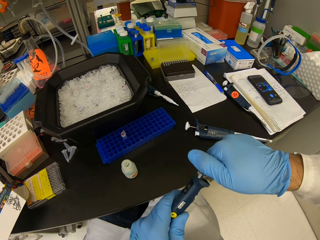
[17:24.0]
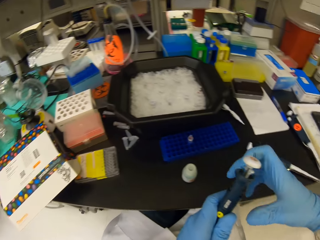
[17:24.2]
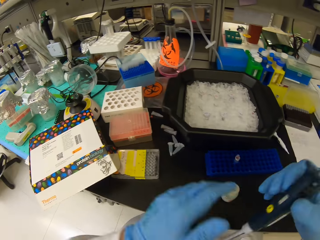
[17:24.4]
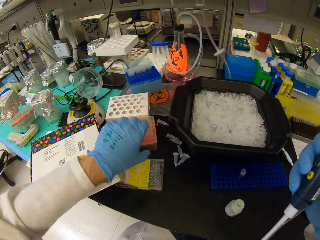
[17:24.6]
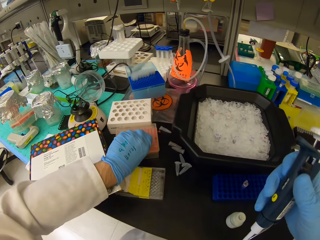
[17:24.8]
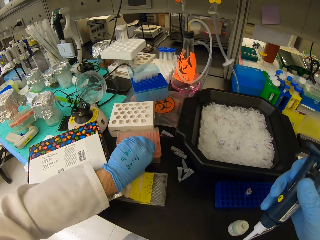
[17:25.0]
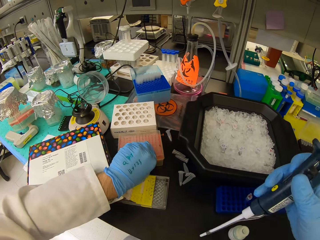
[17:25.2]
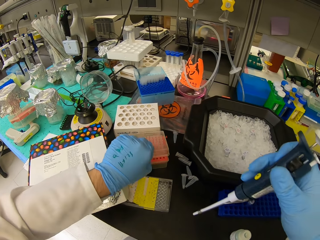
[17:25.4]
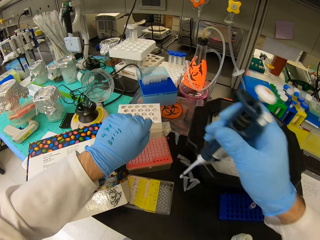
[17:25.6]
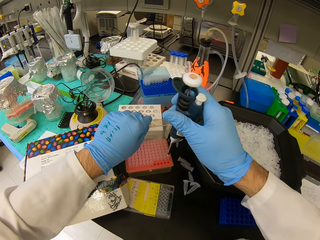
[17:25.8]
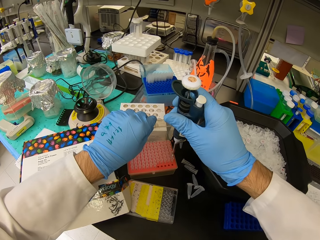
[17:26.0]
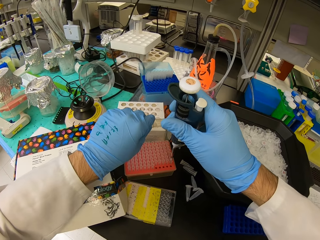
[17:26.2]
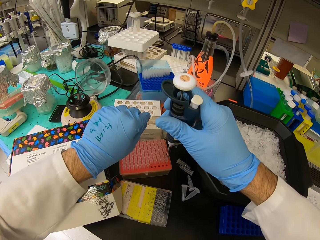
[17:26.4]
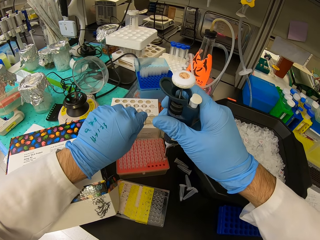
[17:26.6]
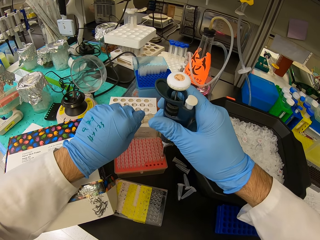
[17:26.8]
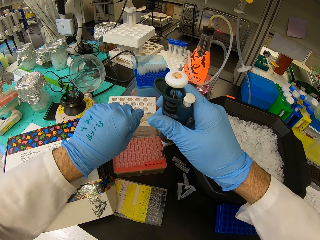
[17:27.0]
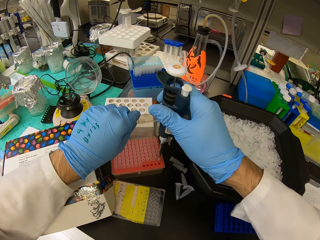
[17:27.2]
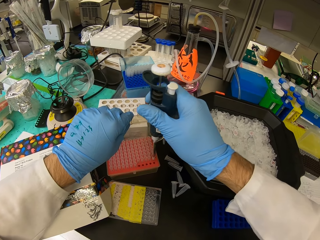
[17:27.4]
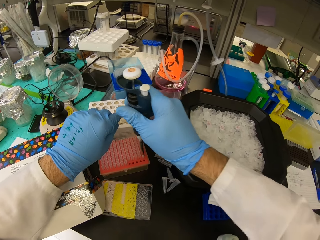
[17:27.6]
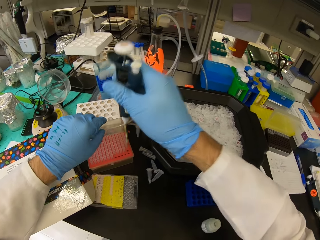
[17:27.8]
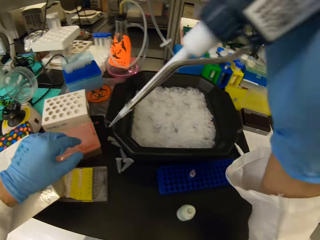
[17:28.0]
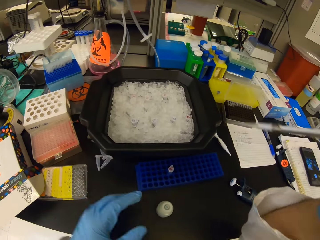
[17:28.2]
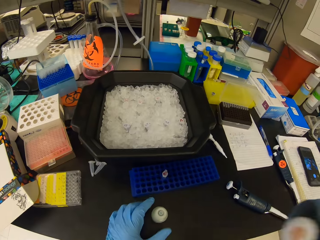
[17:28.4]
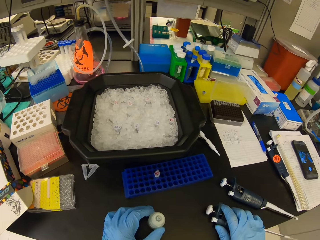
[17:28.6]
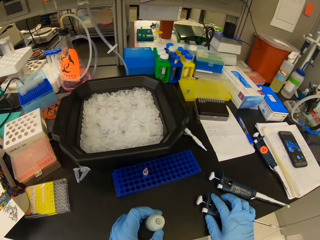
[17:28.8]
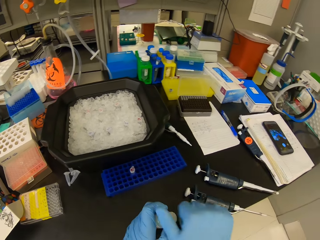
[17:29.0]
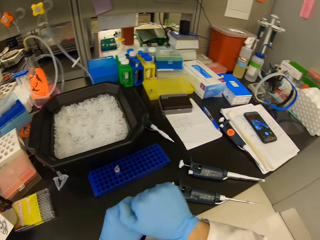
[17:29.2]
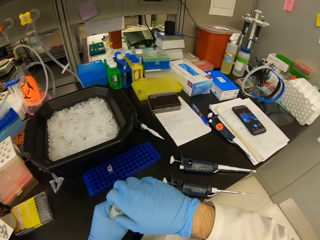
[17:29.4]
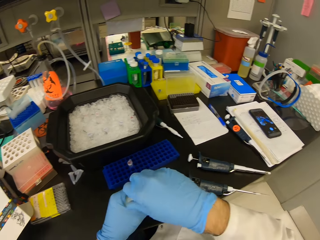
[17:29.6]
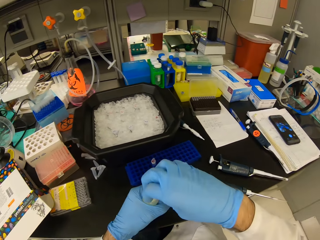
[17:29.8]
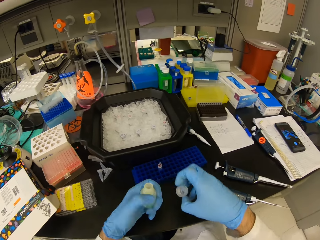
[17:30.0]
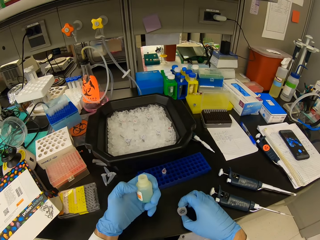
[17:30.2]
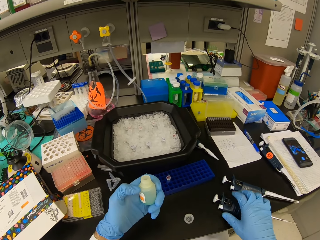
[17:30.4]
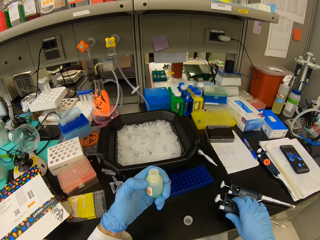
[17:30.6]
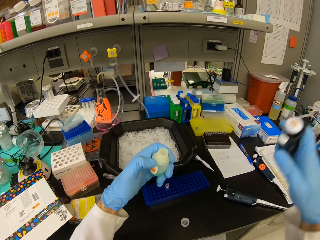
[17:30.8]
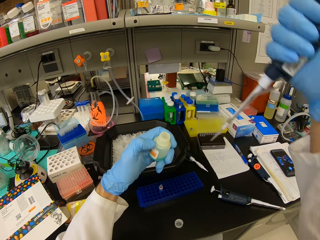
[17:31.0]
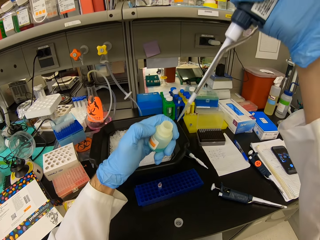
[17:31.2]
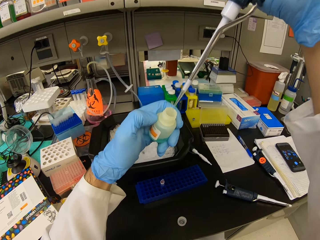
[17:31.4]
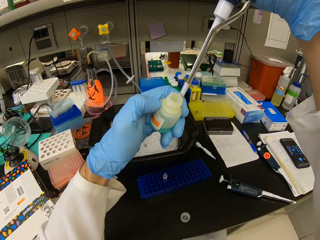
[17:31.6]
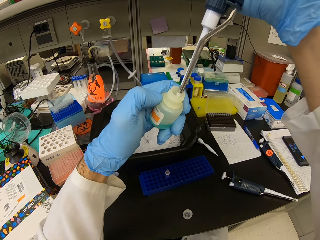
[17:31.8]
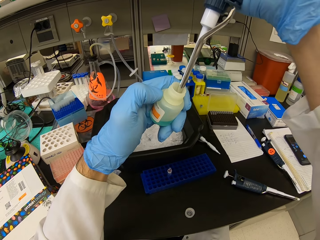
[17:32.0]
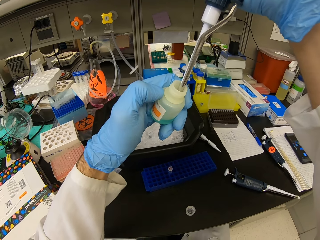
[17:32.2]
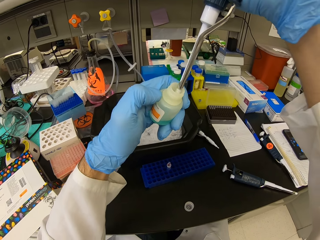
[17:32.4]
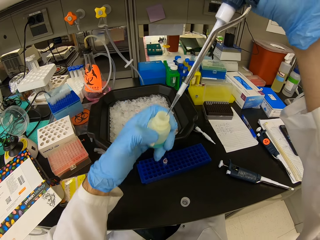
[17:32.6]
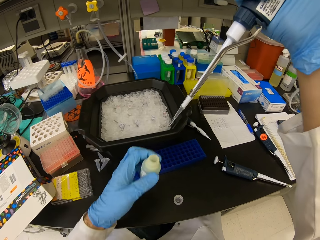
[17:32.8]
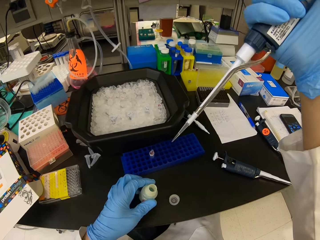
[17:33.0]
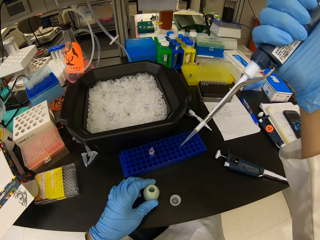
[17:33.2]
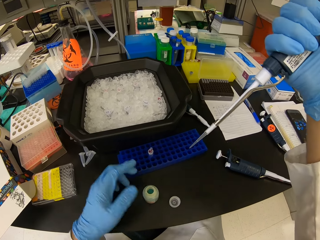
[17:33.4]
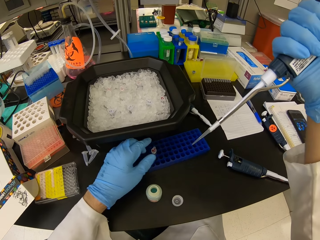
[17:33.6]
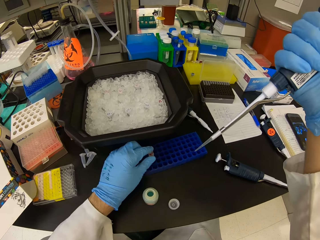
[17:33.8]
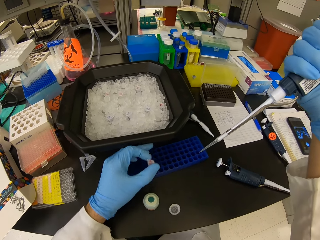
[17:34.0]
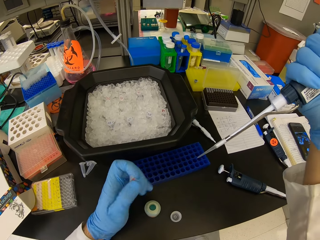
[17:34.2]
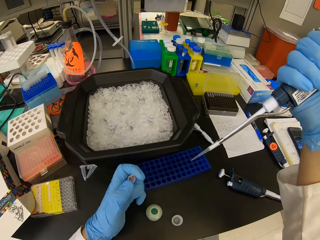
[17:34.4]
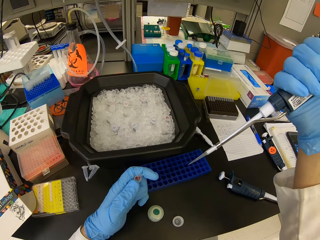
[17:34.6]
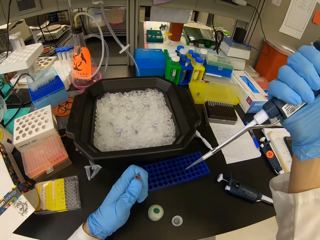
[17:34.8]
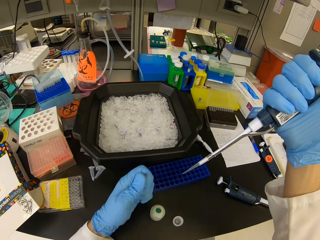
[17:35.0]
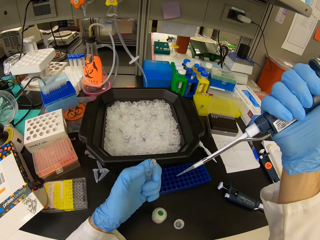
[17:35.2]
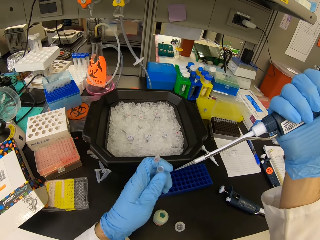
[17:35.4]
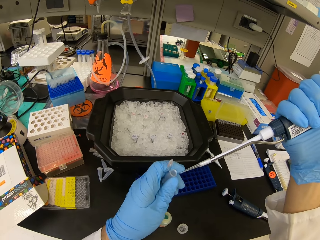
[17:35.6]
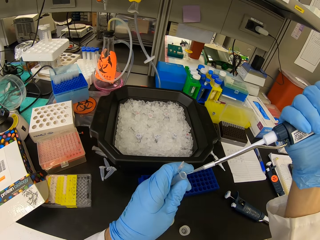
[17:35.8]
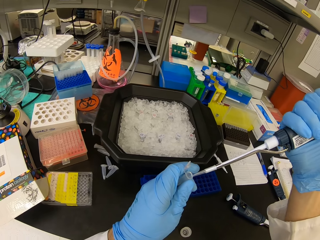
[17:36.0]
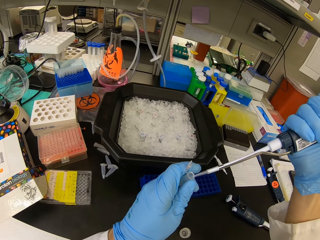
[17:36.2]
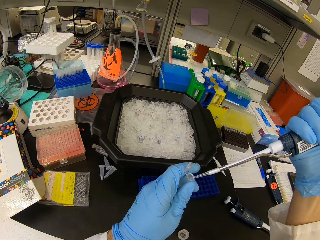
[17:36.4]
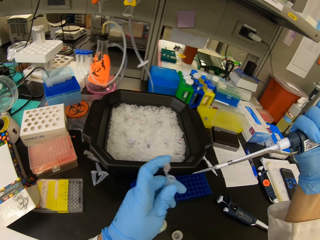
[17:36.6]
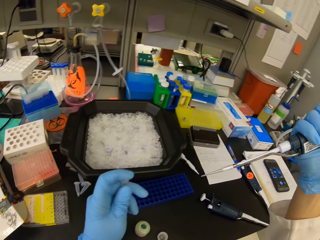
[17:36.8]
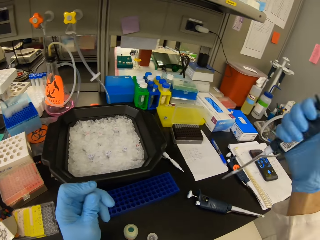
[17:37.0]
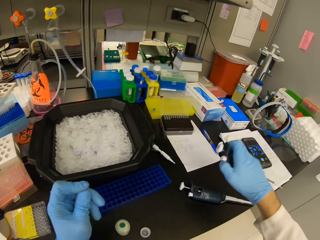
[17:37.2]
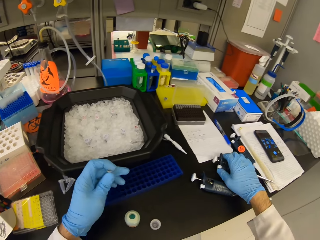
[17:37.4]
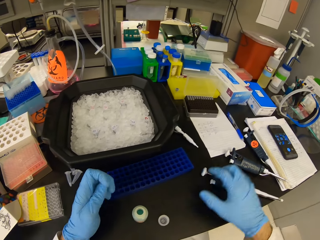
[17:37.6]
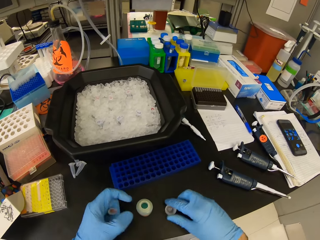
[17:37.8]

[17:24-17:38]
The camera wearer opens the tray cell. They fill up the syringe from the plastic storage box. They hold the small bottle with the left hand and place the syringe on the table with the right hand. They open the bottle. They place the bottle top on the table. They lift up the bottle and pick up the syringe. They insert the syringe in the bottle. They fill up the syringe. They put down the bottle. They pick up the test tube from the rack. They open the test tube cover. They fill up the test tube. They put down the syringe.

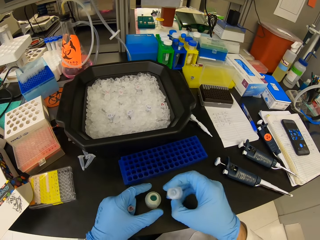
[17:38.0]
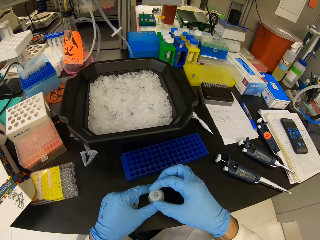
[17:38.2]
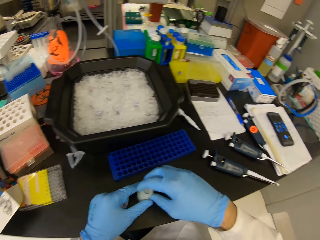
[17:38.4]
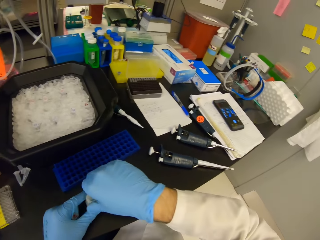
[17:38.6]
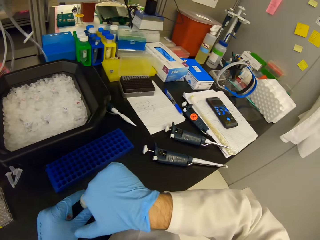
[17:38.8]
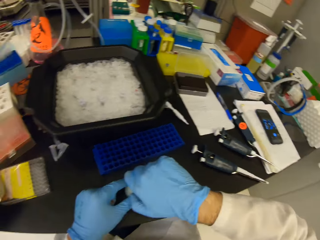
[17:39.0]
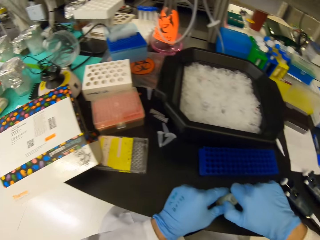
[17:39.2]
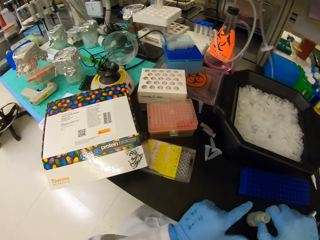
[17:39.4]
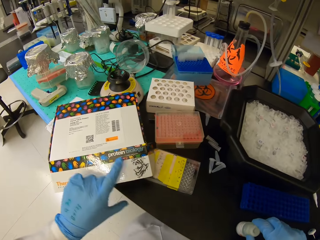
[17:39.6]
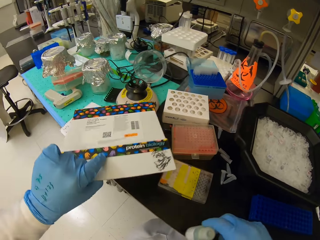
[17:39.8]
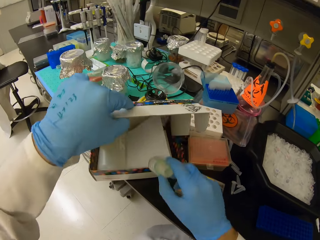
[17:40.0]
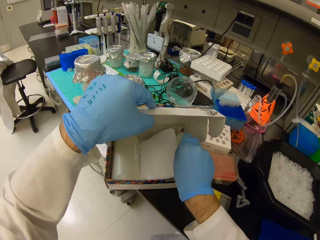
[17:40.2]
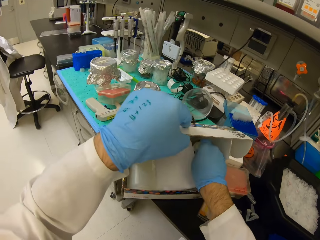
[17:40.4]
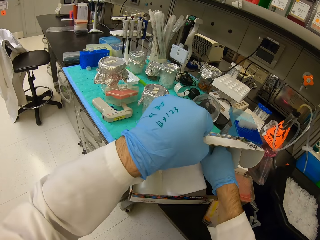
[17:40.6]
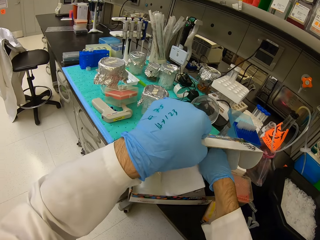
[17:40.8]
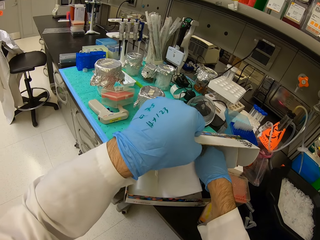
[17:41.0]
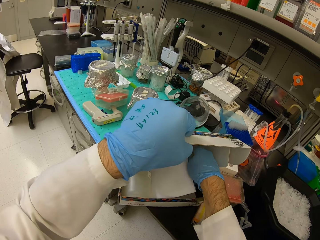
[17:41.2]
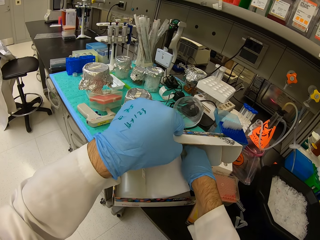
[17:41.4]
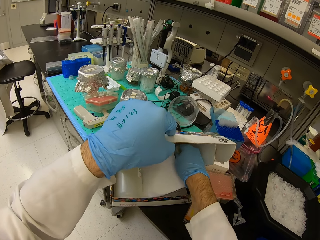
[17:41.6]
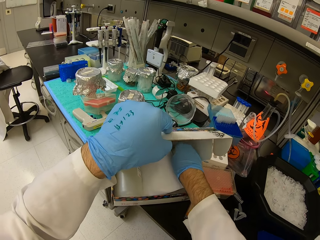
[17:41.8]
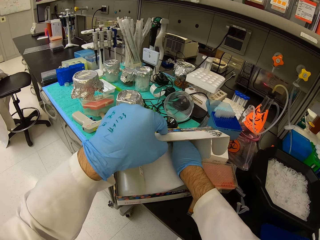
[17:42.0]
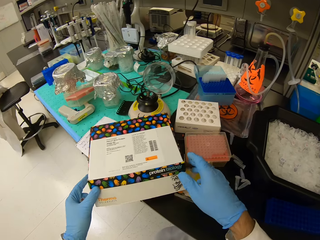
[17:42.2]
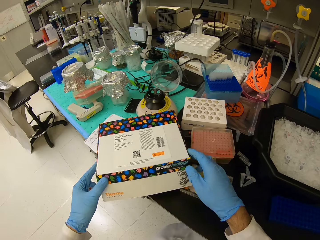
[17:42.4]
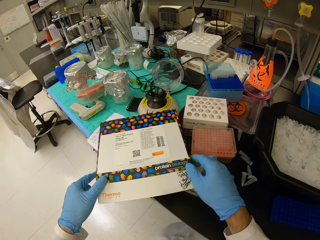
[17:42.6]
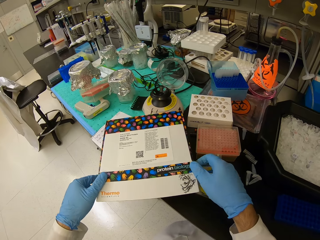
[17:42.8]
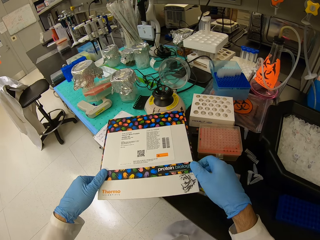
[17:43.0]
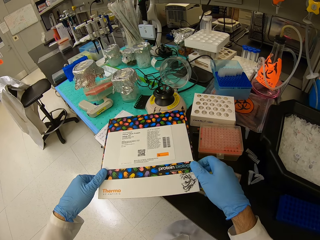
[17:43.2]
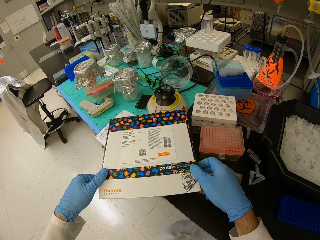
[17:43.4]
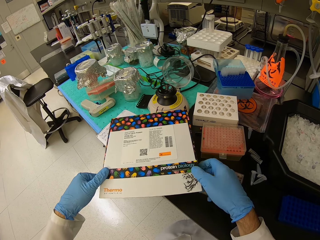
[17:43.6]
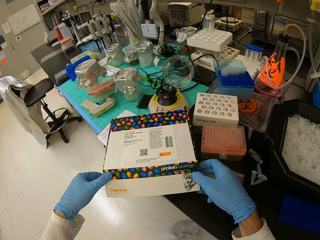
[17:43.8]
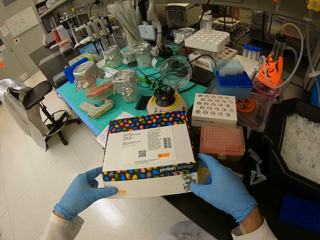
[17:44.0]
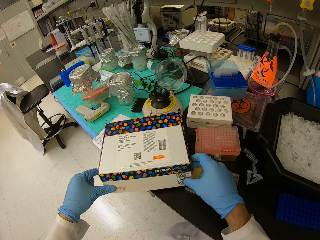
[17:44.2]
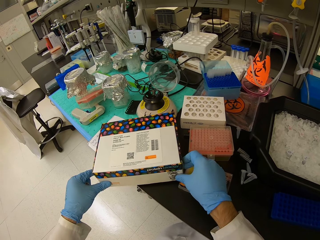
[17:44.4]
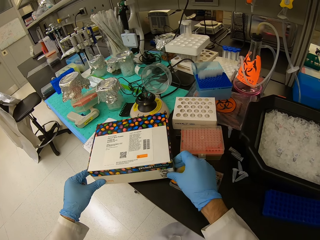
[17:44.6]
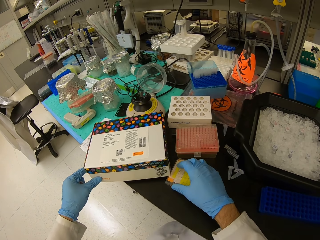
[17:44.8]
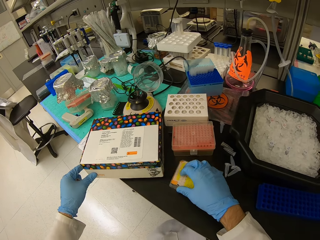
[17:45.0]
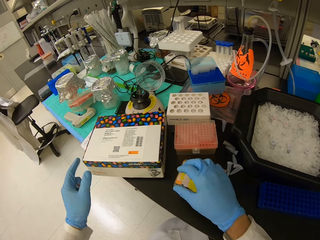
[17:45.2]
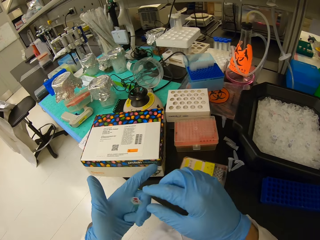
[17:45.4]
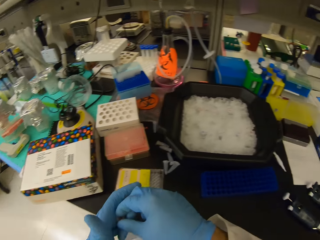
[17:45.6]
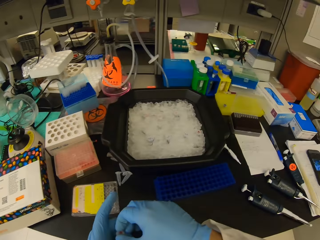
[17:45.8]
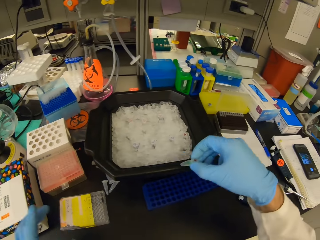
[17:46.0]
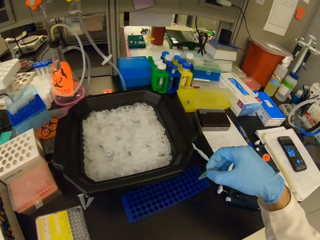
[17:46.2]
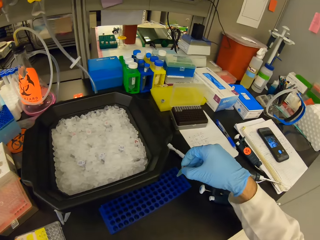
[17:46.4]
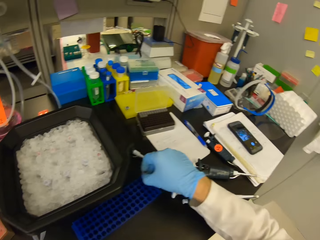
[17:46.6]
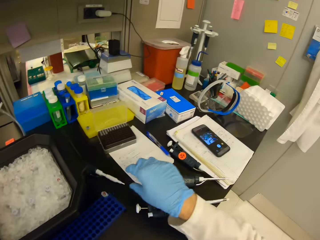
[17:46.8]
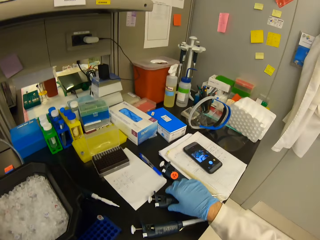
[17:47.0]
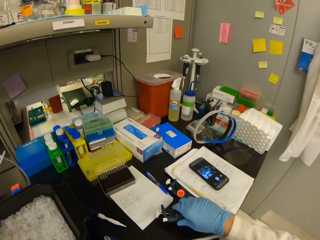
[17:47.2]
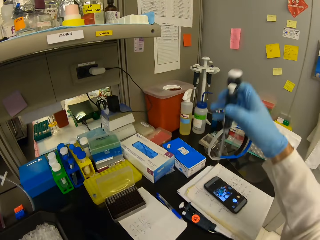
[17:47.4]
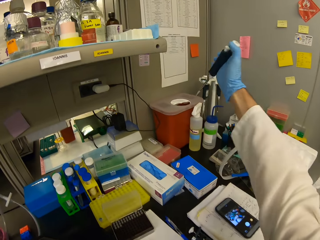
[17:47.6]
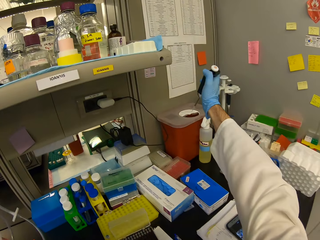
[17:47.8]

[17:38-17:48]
The camera wearer covers the bottle. They open the box. They place the bottle in the box. They close the box. They place the test tube in the rack. They pick up the syringe on the table.
